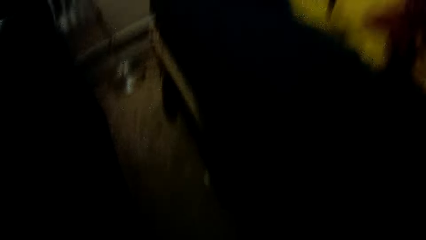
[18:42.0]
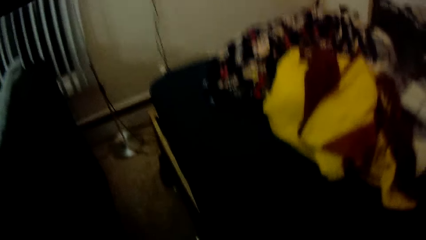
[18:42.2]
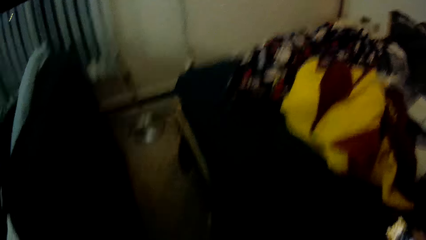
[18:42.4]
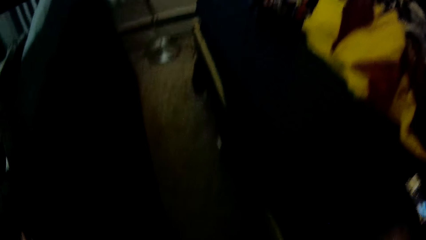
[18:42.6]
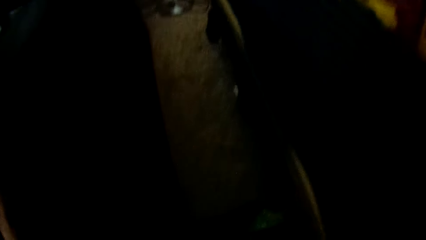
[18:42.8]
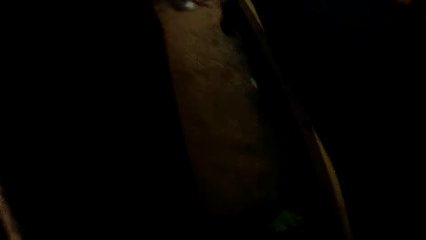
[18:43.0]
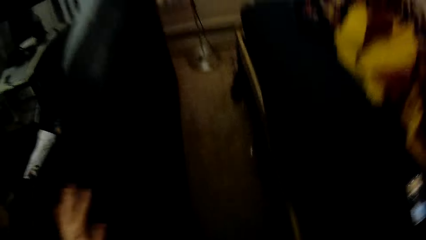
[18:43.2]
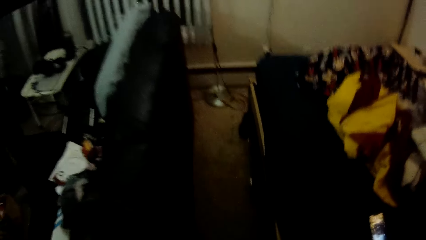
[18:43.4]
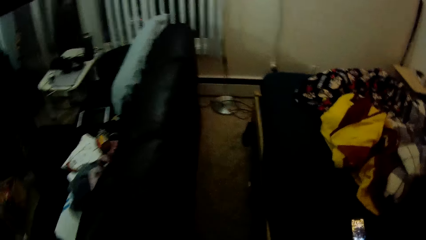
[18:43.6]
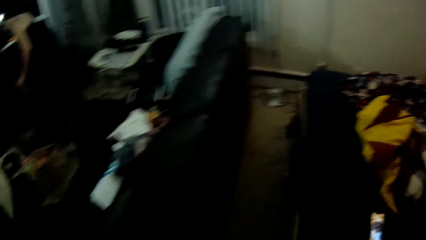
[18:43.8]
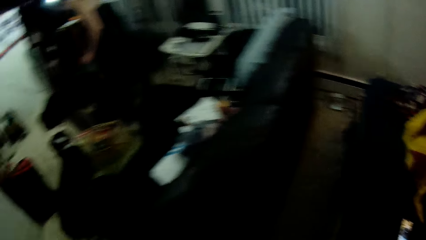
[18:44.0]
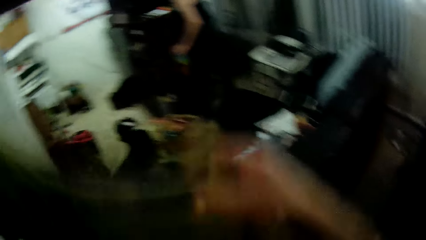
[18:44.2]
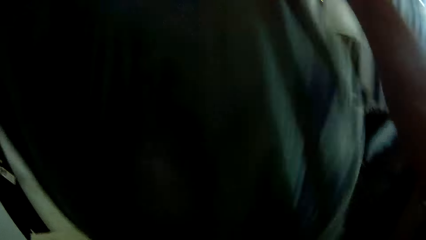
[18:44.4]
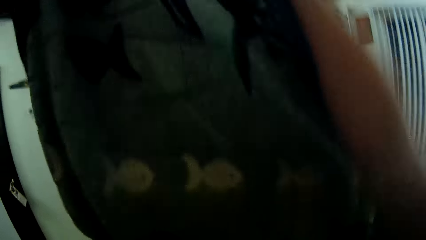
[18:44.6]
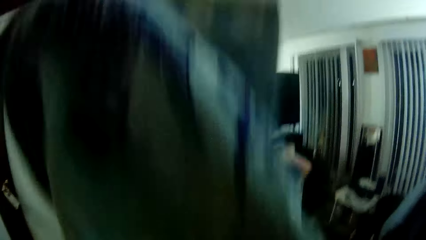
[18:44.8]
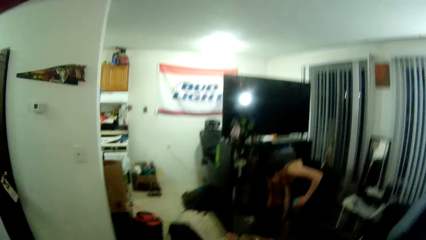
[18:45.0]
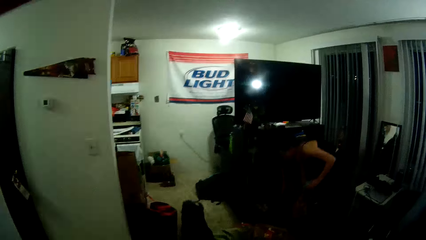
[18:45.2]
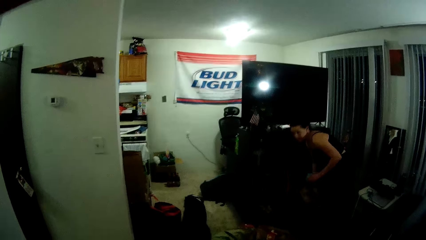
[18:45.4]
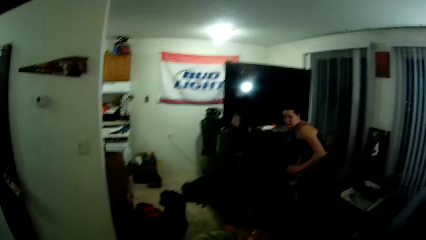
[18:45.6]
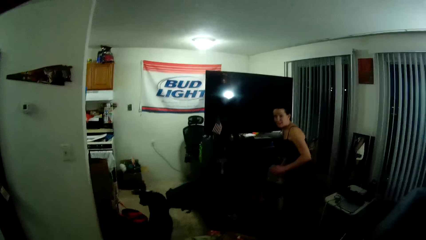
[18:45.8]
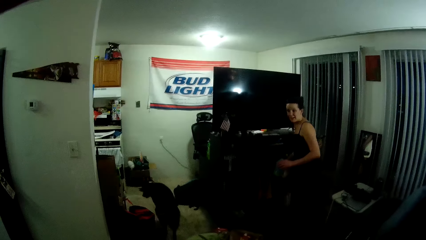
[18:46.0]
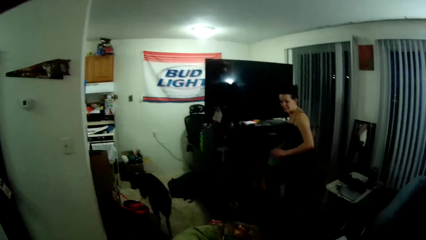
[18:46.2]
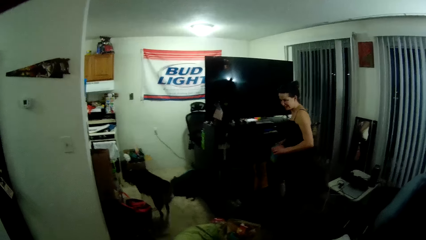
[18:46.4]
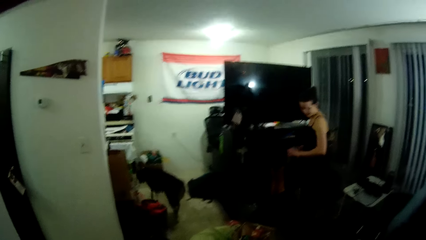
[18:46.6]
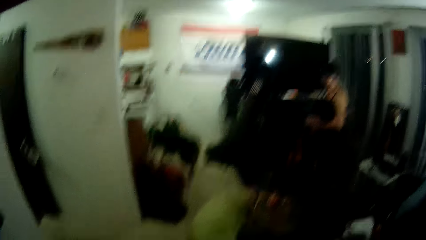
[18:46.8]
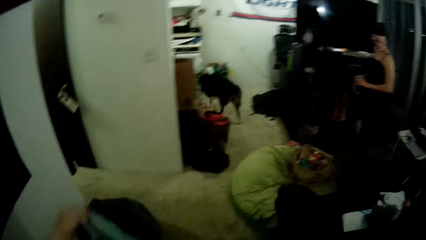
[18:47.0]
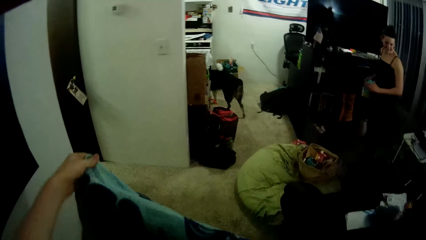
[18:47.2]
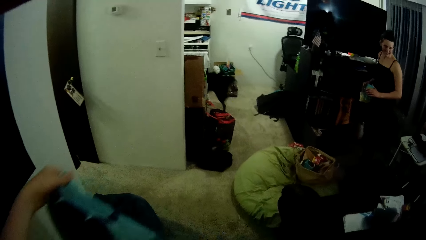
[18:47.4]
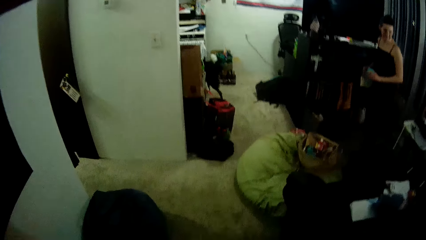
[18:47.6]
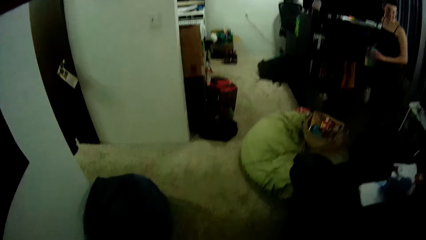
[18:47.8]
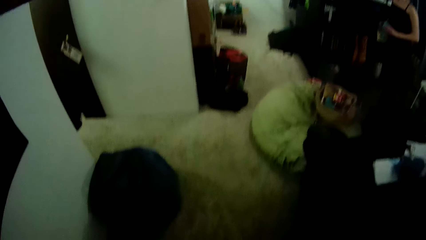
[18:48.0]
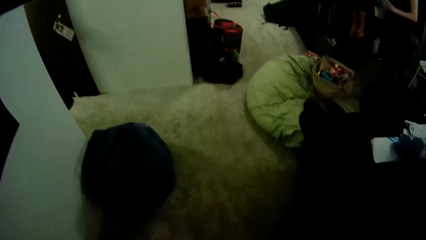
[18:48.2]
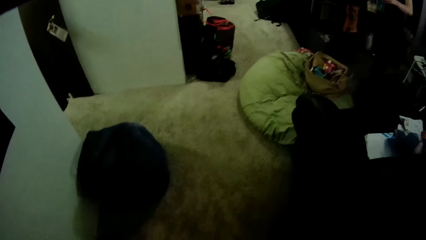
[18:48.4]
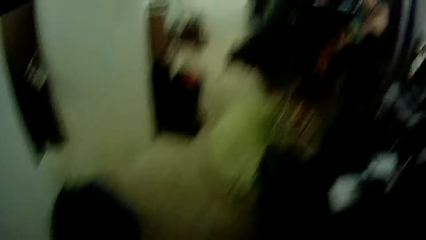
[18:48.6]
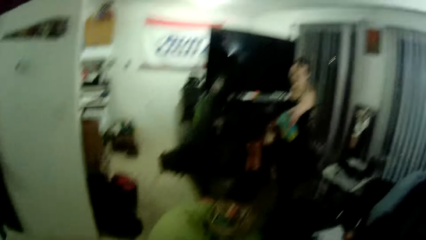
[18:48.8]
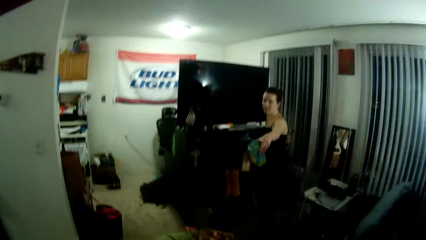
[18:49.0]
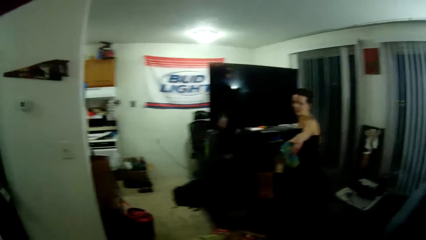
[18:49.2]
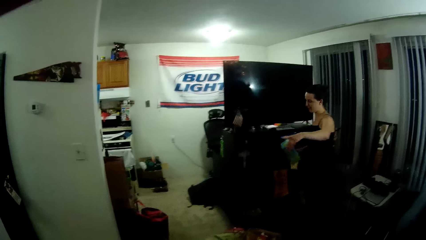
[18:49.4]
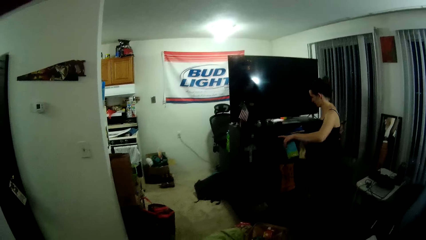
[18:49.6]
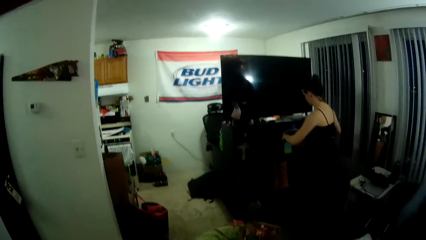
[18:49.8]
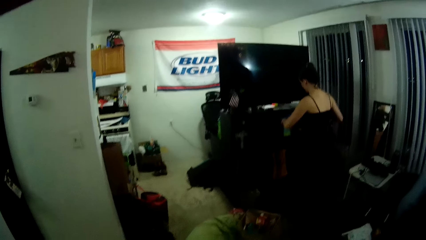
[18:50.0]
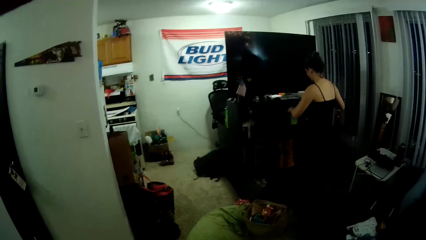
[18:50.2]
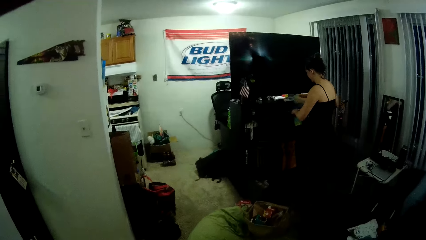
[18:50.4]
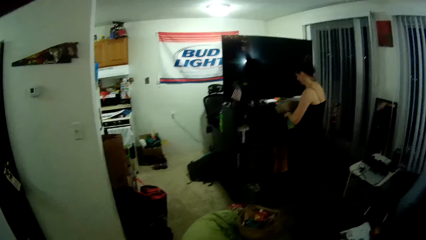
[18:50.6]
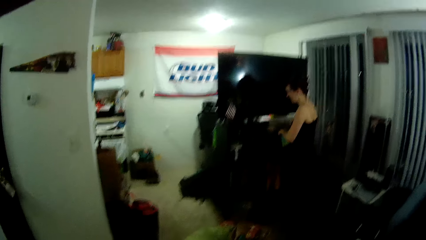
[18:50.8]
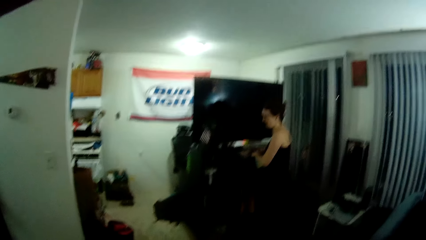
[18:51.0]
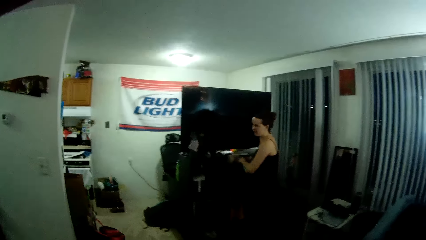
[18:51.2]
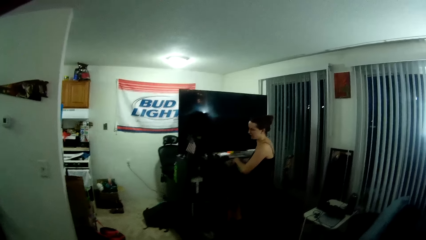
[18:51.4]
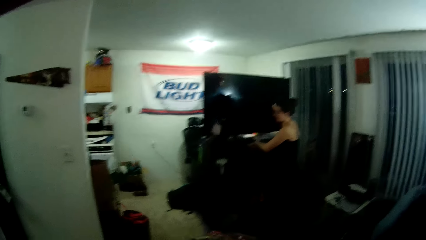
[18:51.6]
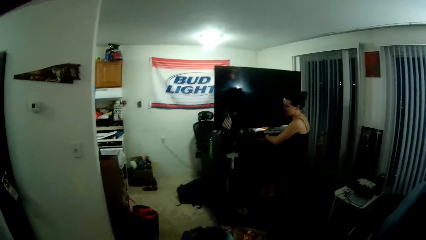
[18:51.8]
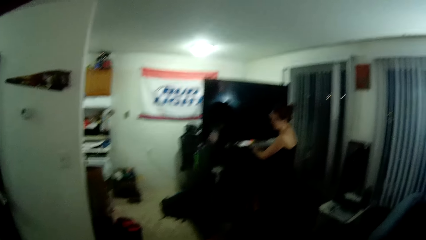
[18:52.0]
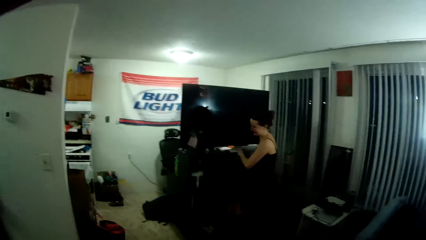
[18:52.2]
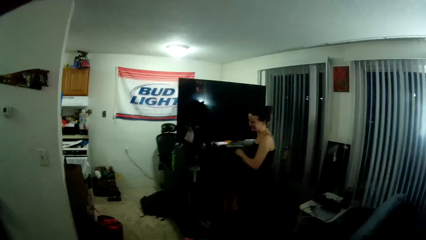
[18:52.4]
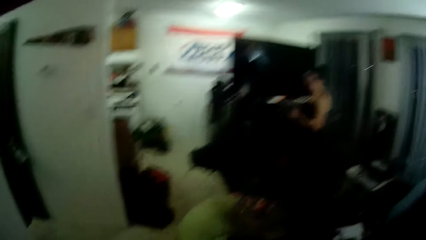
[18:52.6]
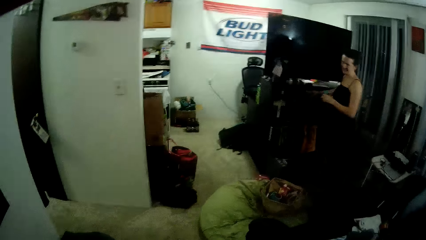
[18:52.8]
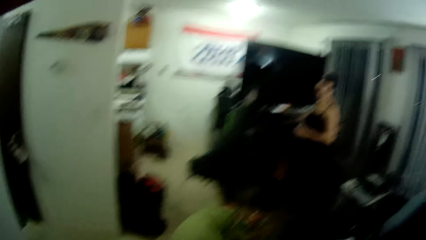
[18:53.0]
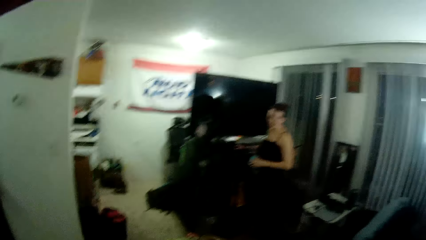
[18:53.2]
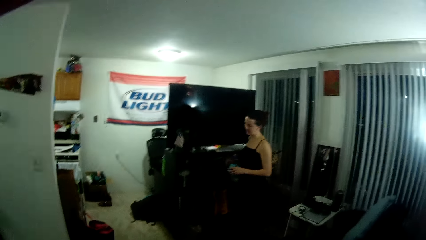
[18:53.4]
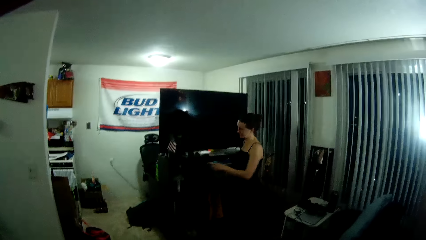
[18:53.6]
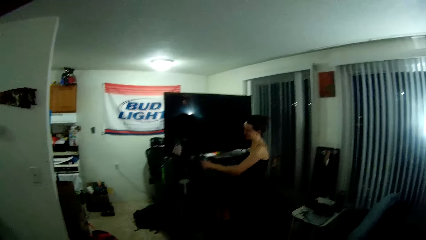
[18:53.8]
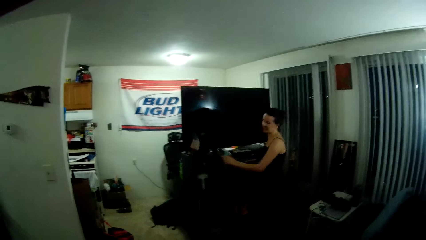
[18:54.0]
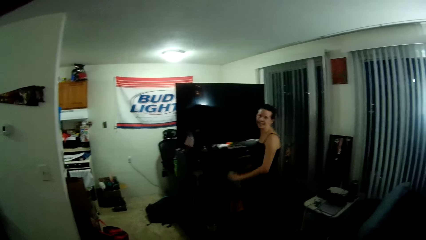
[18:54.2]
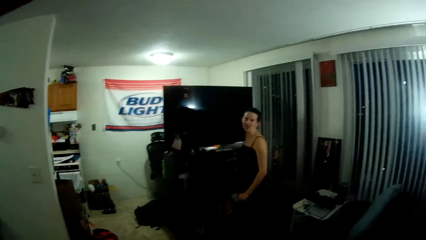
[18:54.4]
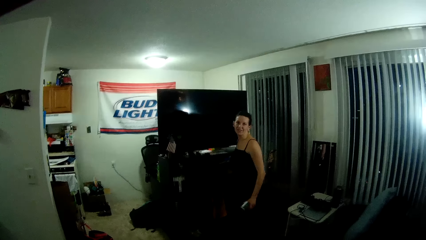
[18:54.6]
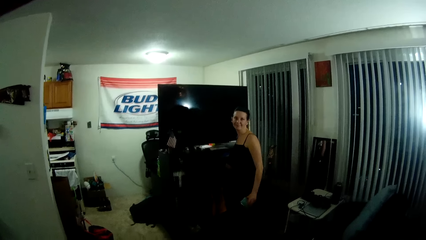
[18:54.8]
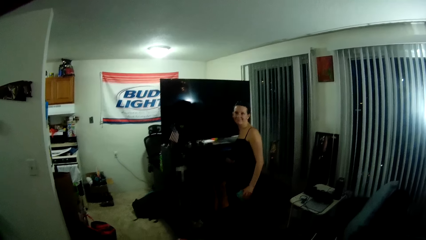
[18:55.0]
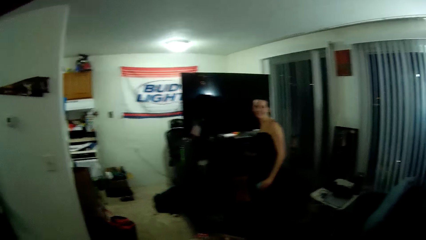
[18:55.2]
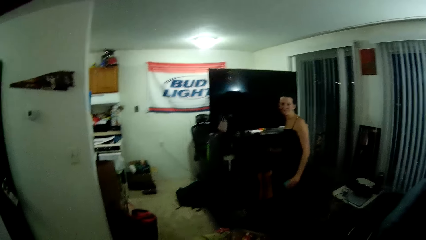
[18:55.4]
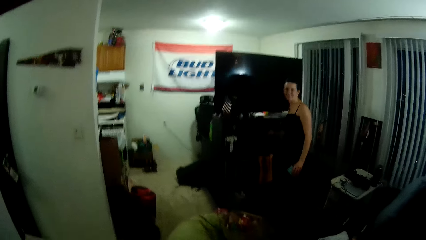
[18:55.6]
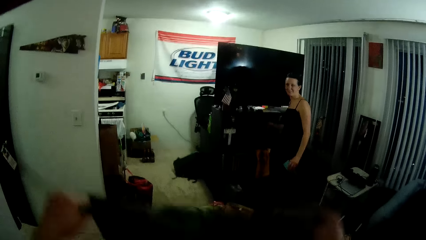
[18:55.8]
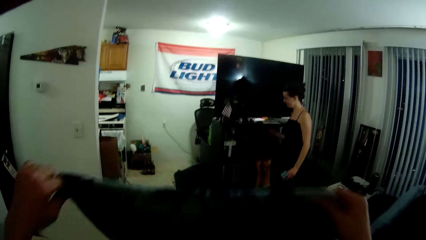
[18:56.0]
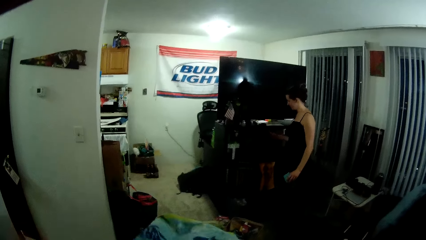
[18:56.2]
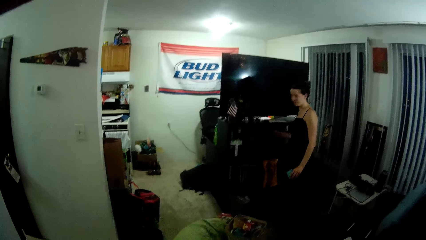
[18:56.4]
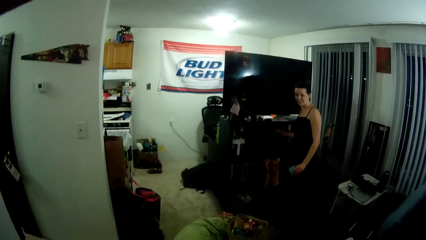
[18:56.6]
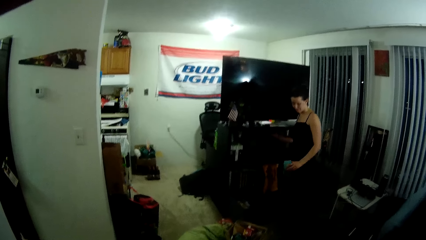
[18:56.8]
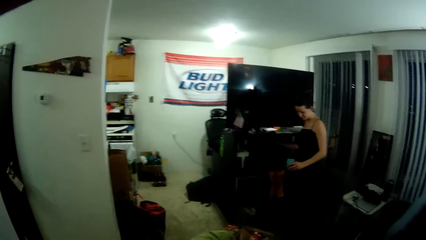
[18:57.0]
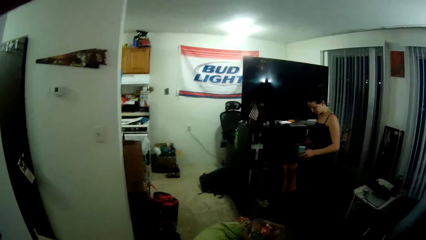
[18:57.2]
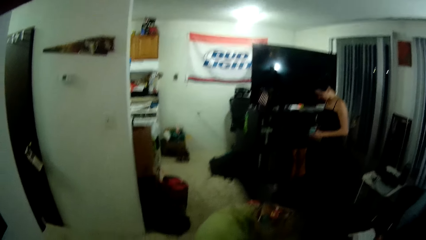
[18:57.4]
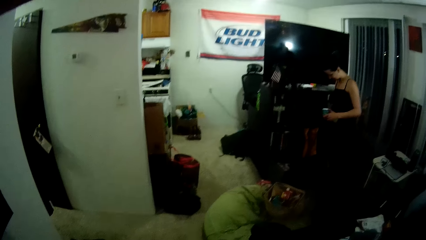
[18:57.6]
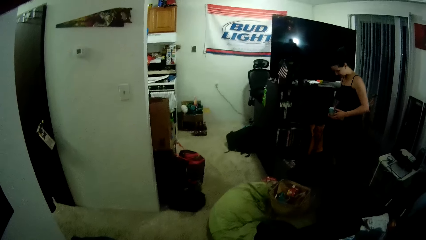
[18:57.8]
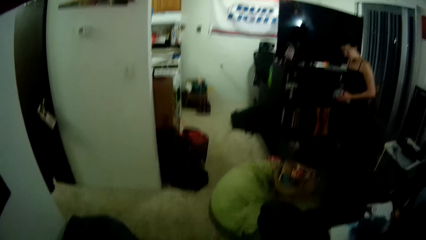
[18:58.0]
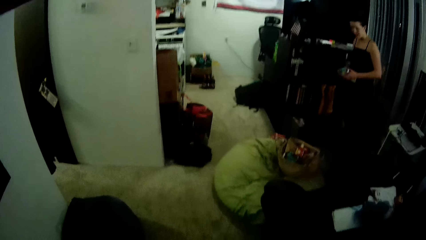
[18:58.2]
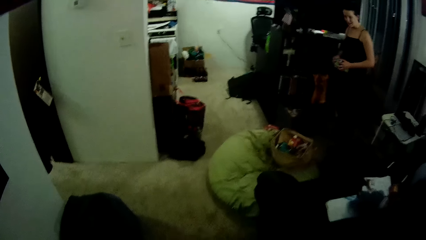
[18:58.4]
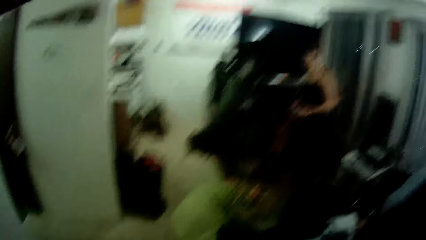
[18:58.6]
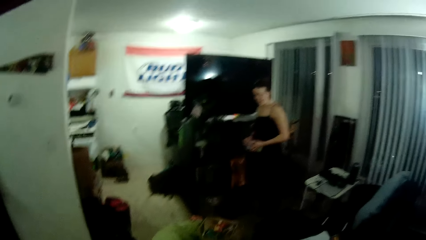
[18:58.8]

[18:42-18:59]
The camera wearer picks up a towel from the floor with his right hand. He adjusts the towel with both hands. The dog walks around. The woman holds a carton pack in her left hand. The woman talks with the camera wearer. The woman holds the carton pack with both hands.
